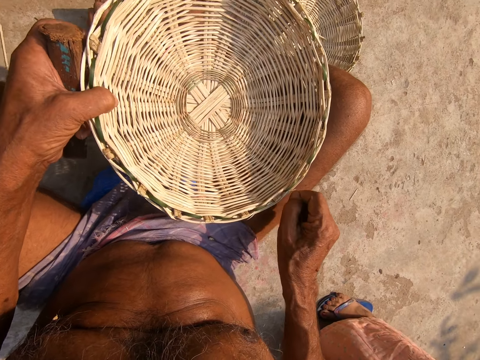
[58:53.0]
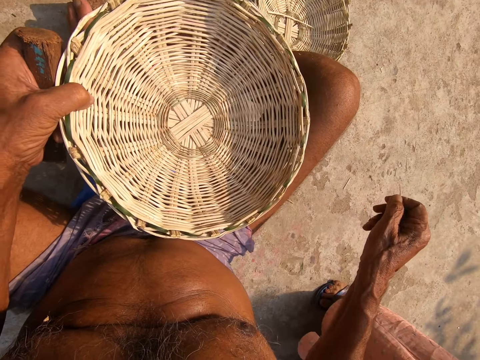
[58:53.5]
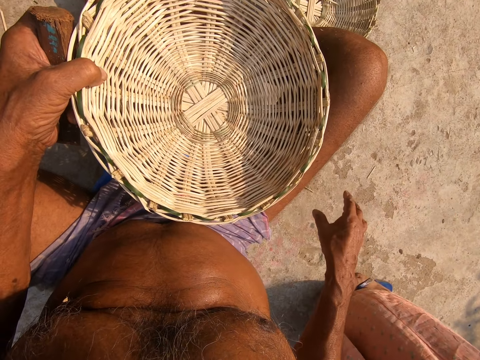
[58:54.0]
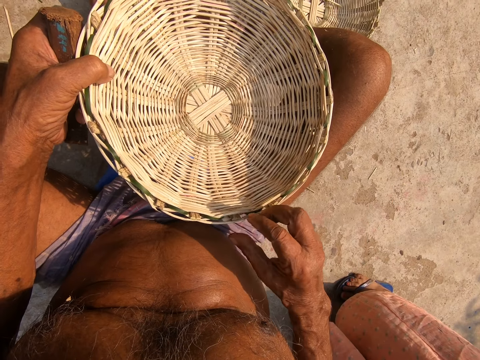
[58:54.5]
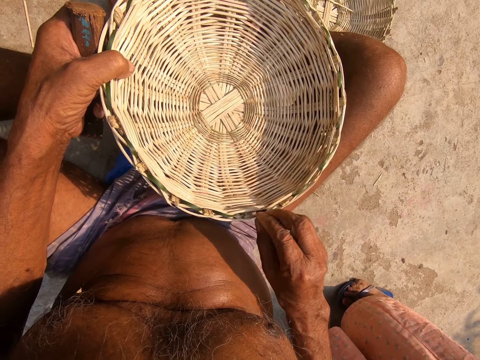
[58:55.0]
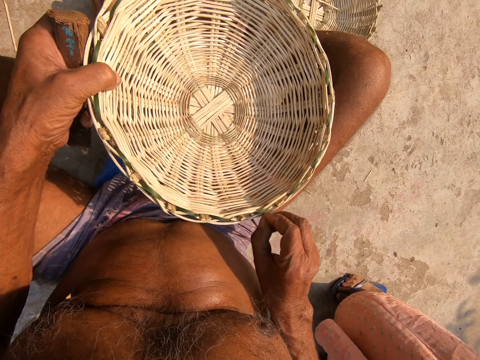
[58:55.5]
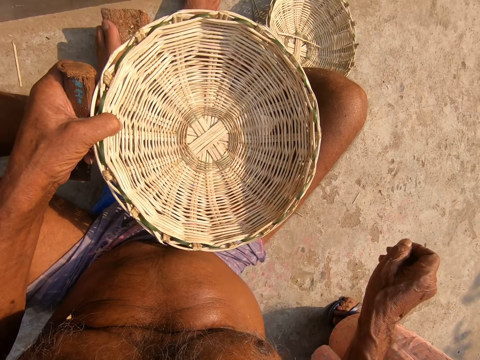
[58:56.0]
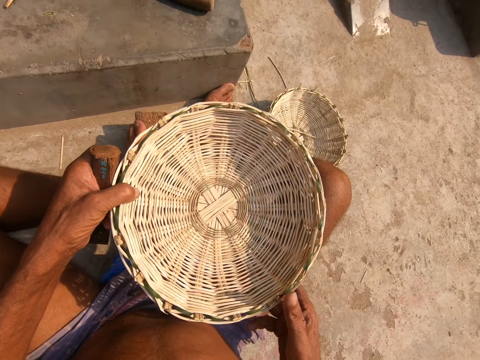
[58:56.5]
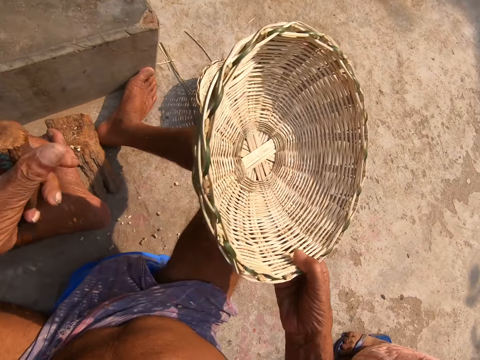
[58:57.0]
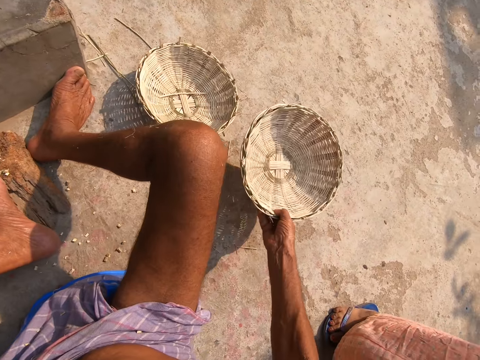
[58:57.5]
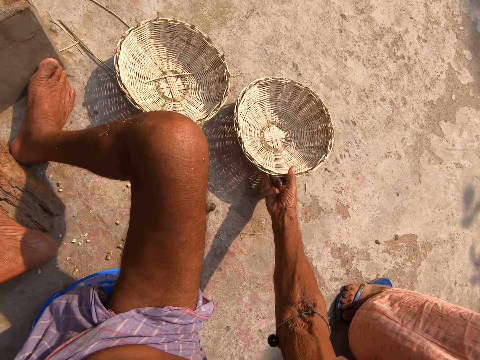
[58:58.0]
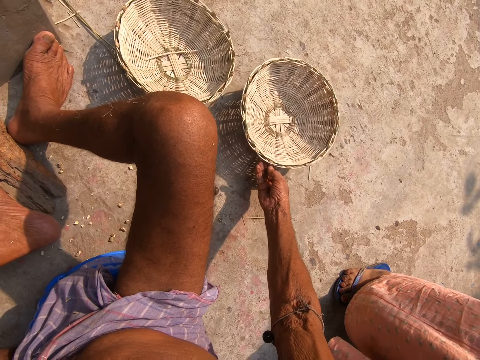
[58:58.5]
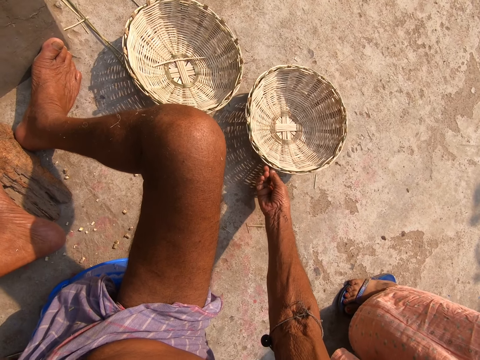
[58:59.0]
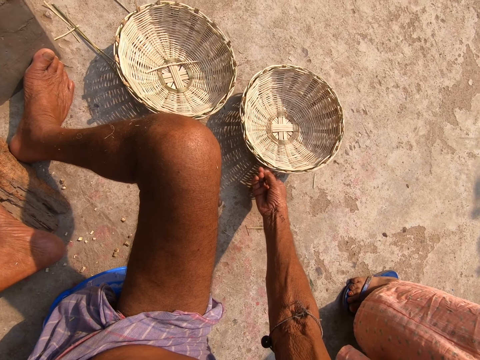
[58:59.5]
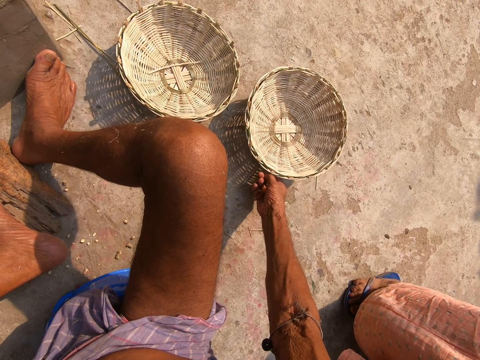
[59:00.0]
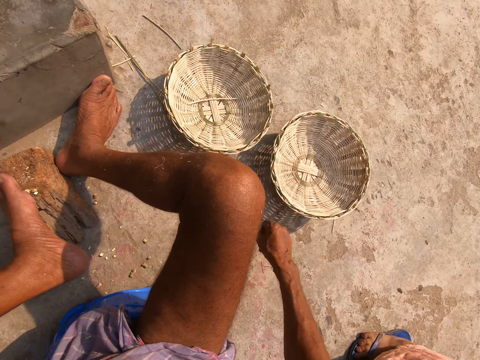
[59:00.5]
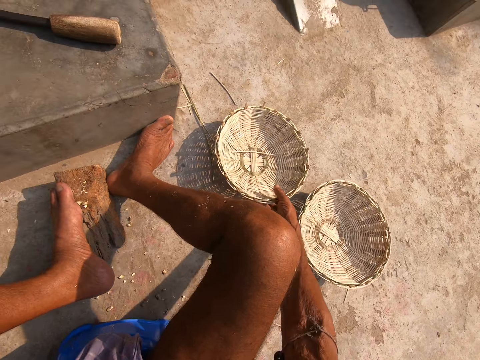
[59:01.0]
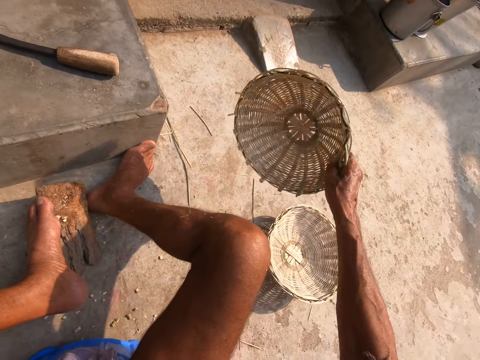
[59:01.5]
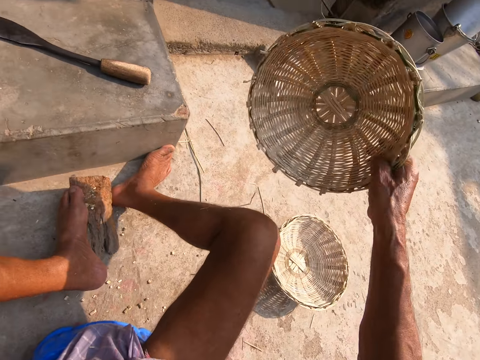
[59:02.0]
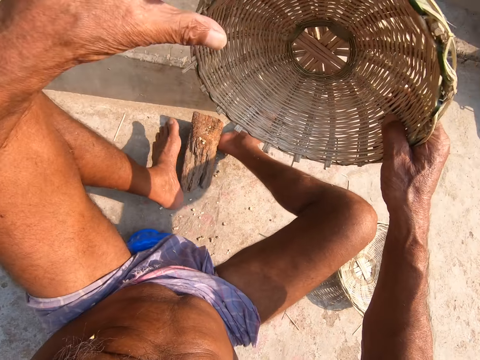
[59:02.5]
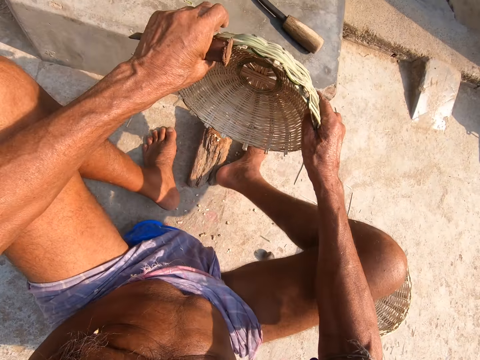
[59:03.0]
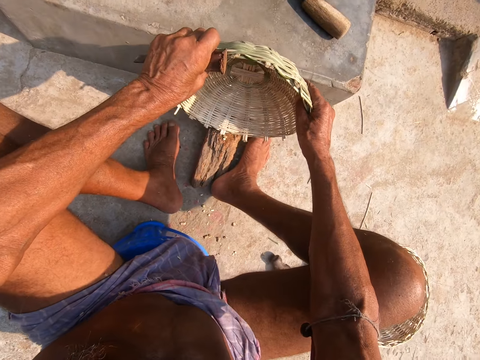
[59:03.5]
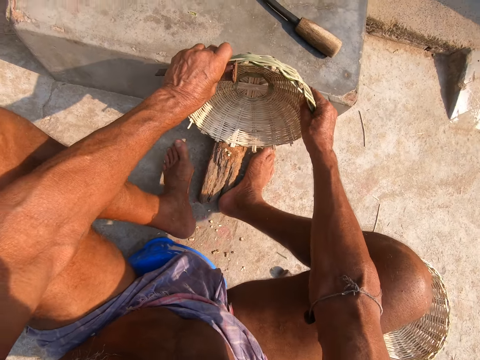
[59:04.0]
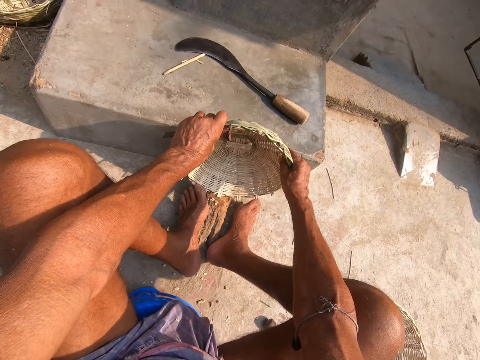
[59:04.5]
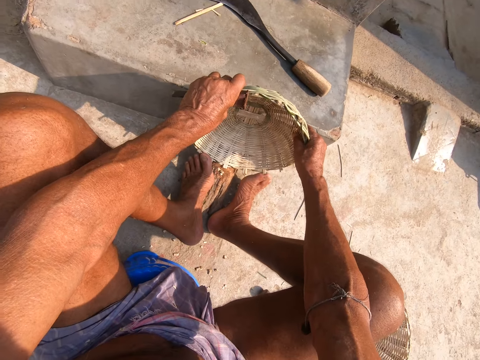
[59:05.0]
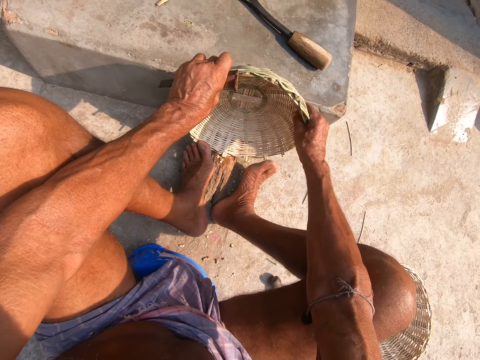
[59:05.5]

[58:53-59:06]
The camera wearer plucks the basket. He drops the basket on the floor with his right hand. He picks a basket from the floor with his right hand. He places the basket in both hands on the log of wood between his toes.

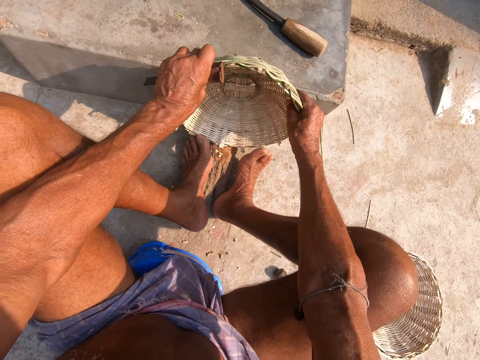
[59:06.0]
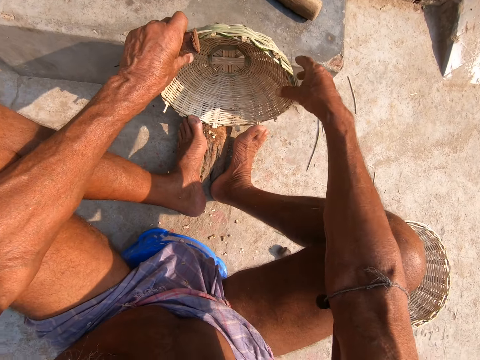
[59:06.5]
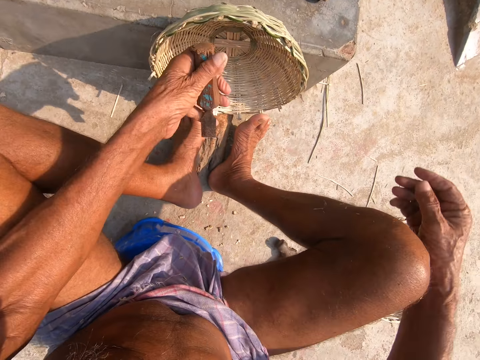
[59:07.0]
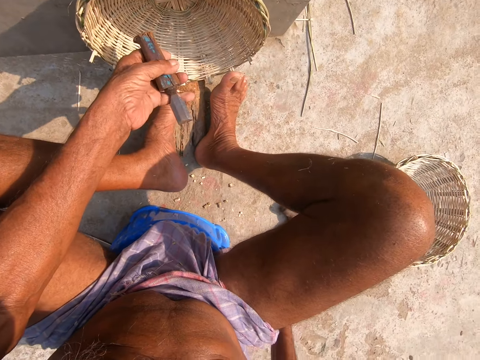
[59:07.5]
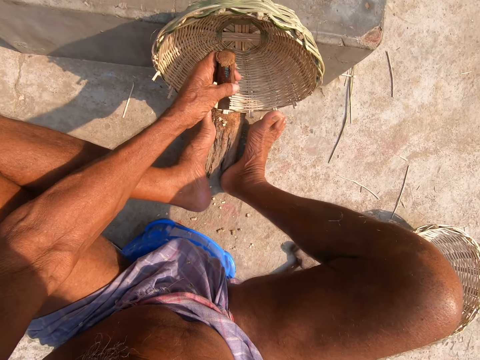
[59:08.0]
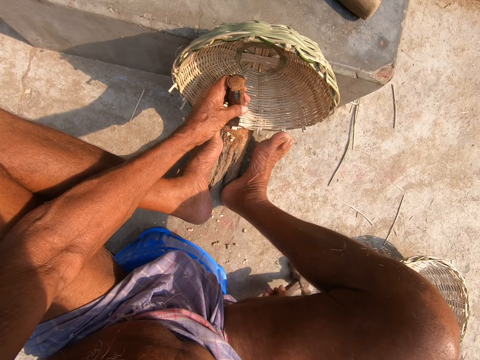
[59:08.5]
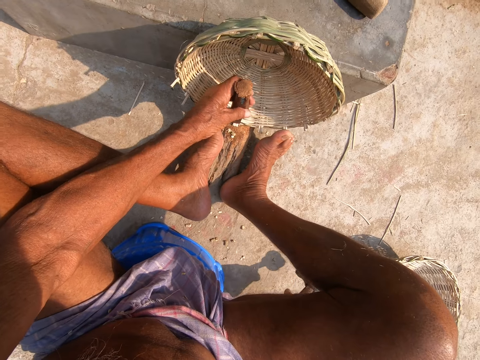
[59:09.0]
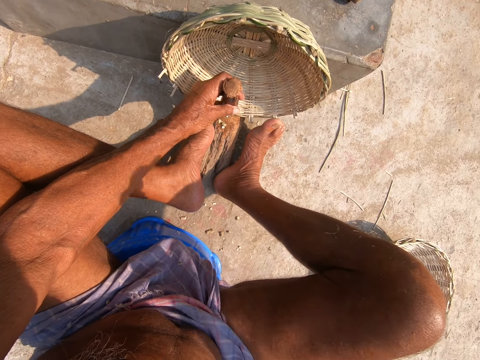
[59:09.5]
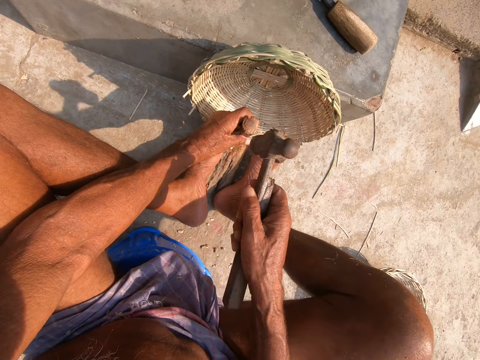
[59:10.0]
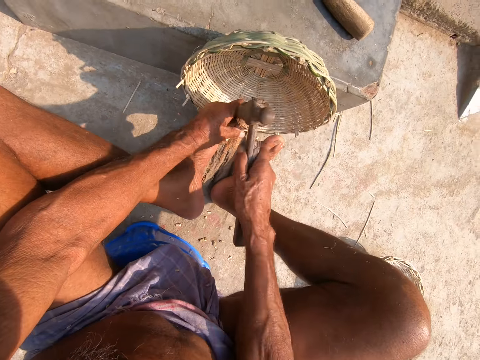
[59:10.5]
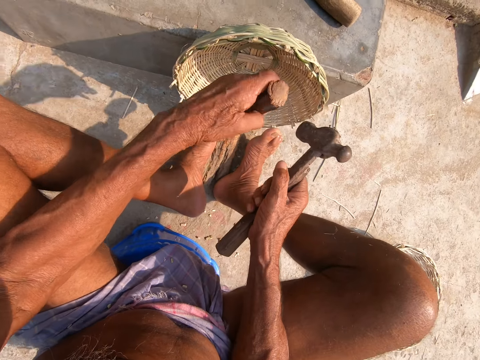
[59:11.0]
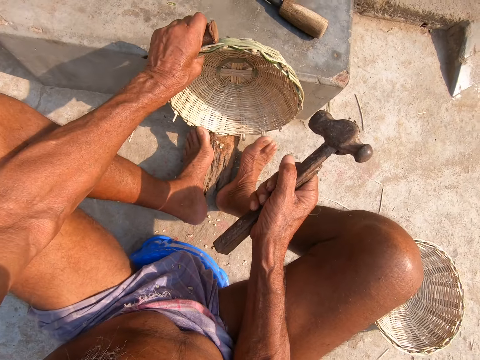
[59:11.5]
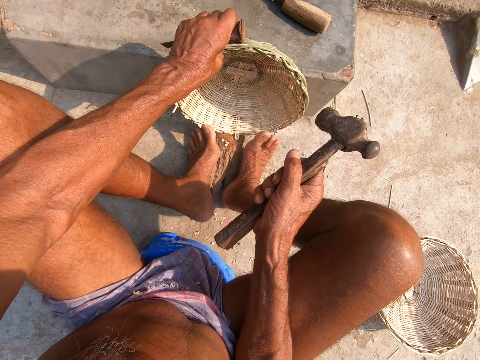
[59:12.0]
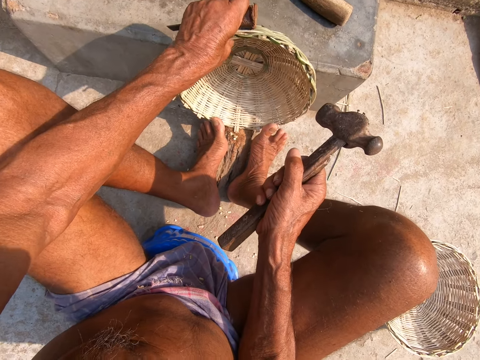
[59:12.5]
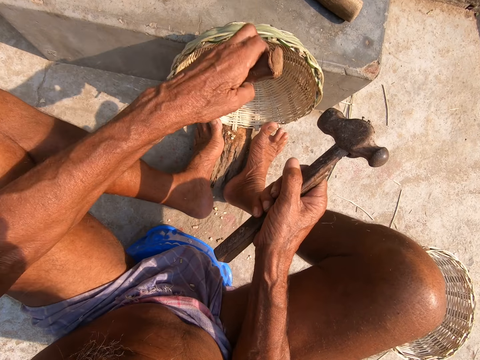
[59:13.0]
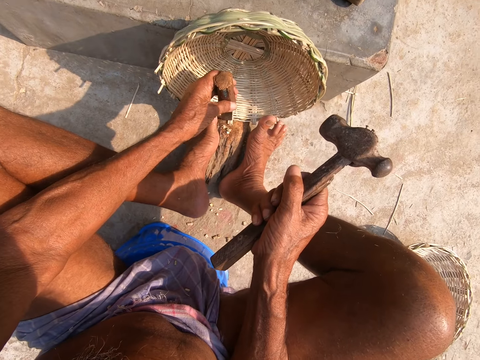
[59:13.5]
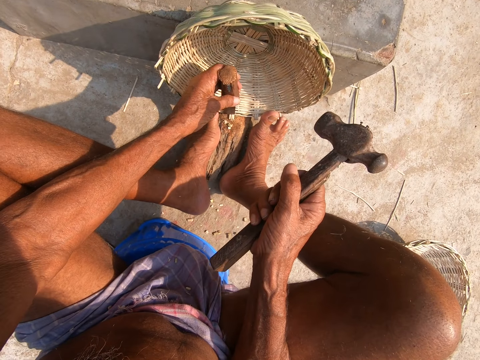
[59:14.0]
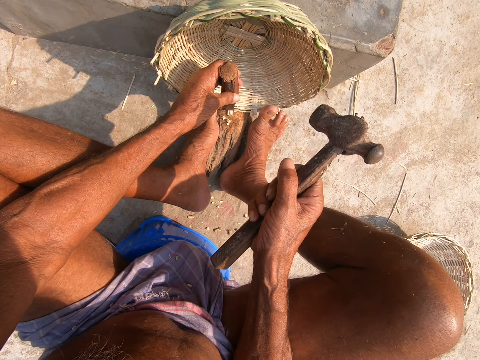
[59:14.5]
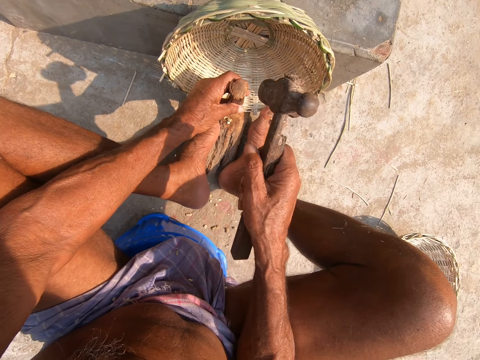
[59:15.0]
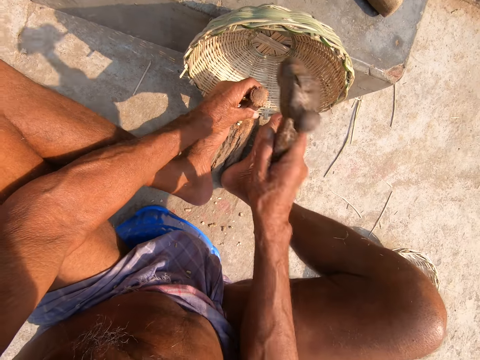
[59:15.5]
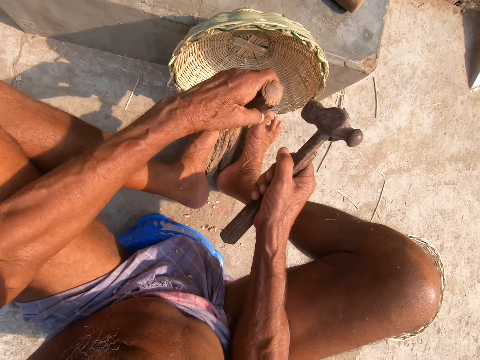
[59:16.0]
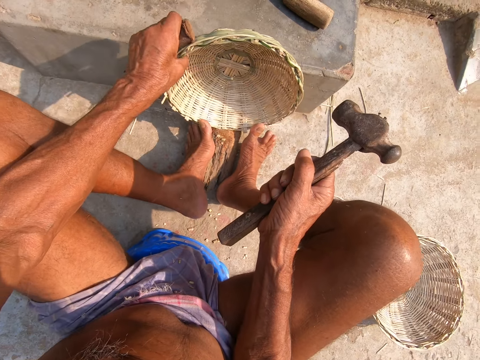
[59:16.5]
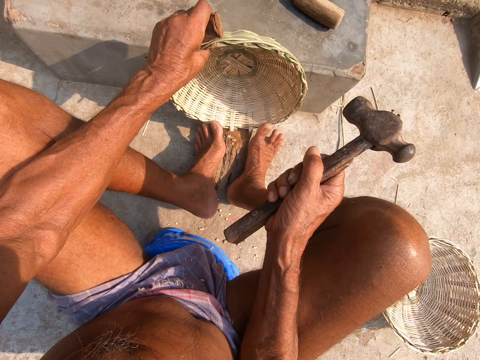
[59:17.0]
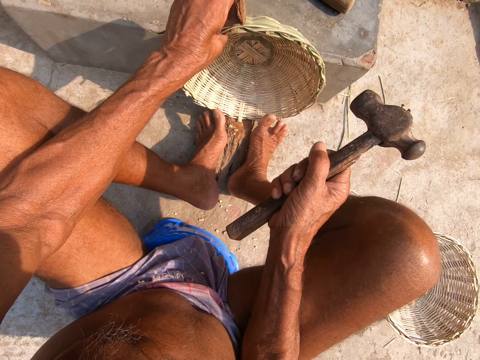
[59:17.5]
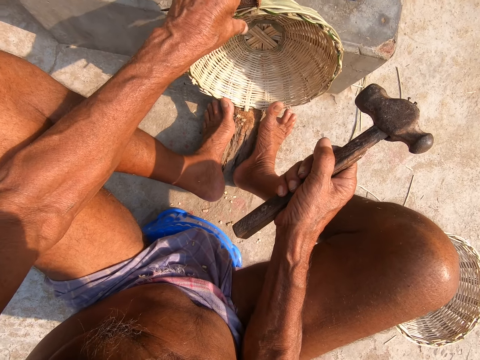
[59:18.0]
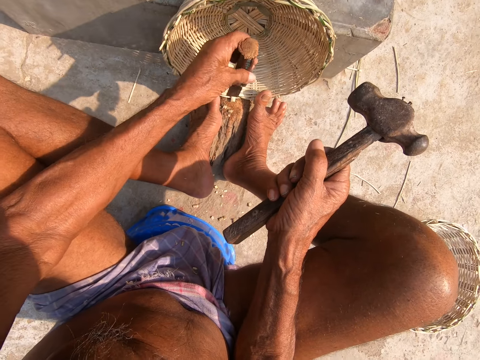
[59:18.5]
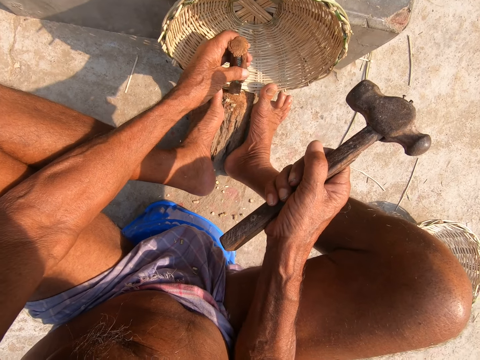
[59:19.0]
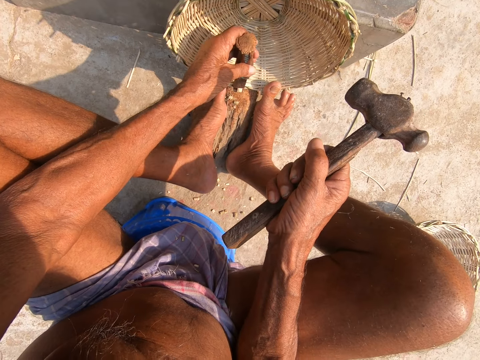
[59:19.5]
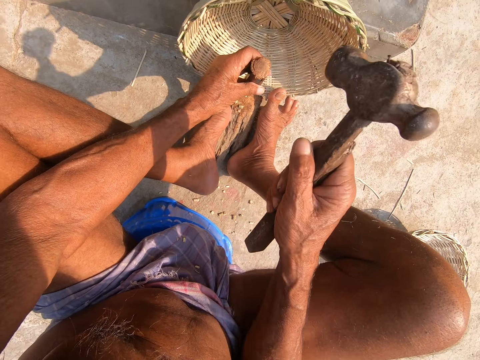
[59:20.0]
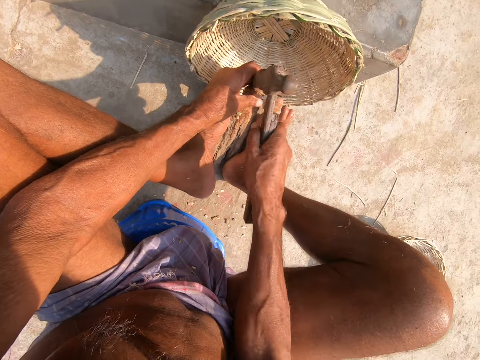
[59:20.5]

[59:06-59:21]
The camera wearer places the chisel in his left hand on the edge of the basket. He places the basket on the wood. He picks the hammer from the floor with his right hand. He hammers the chisel in his left hand on the edge of the basket with the hammer in his right hand. He moves the basket on the log of wood with his left hand. He trims the basket. He places the chisel in his left hand on the edge of the basket. He rotates the basket. He hammers the chisel in his left hand on the edge of the basket with the hammer in his right hand. He trims the basket. He moves the basket on the log of wood with his left hand. He rotates the basket. He places the chisel in his left hand on the edge of the basket. He hammers the chisel in his left hand on the edge of the basket with the hammer in his right hand.
